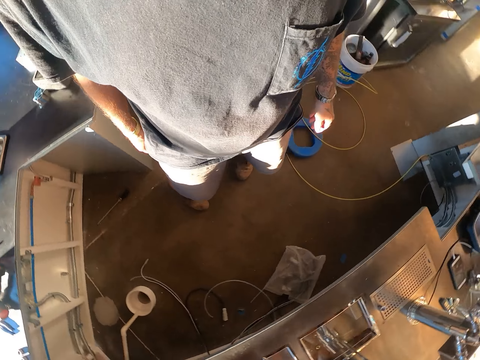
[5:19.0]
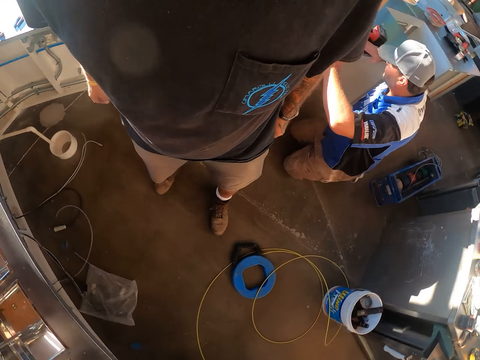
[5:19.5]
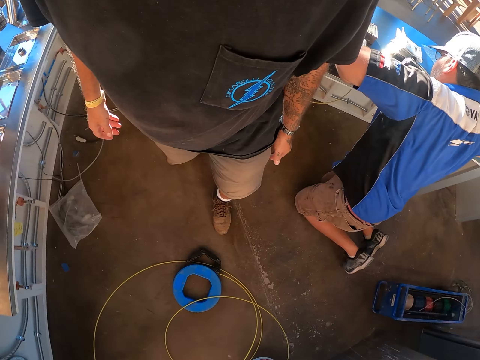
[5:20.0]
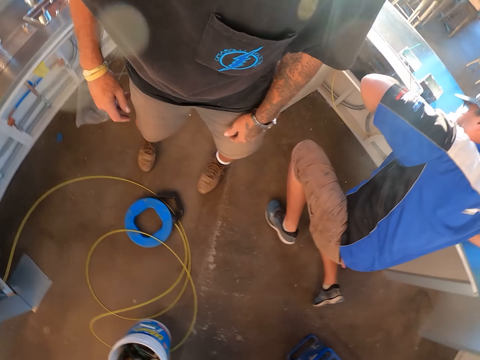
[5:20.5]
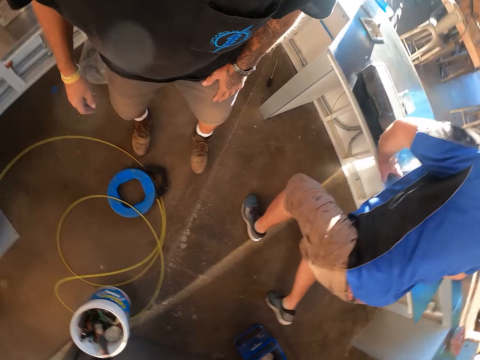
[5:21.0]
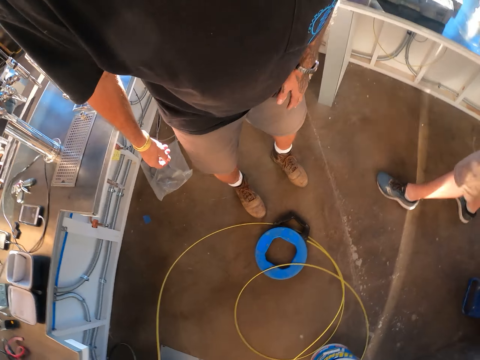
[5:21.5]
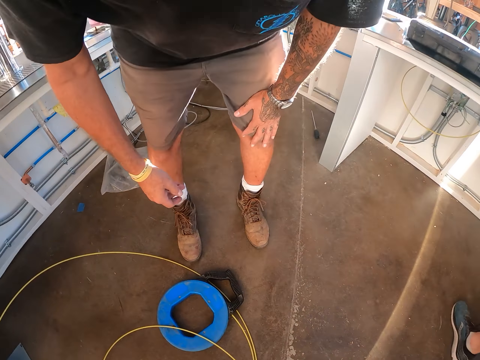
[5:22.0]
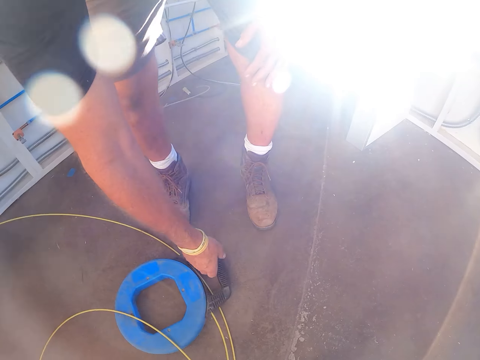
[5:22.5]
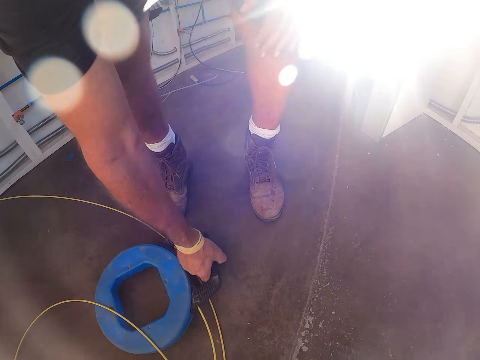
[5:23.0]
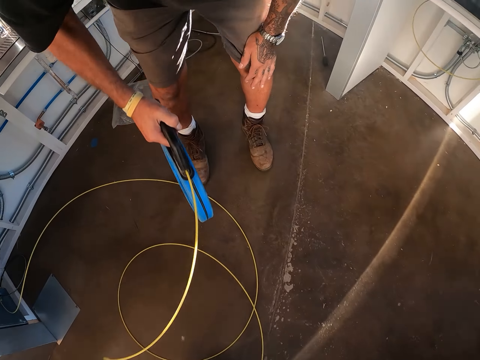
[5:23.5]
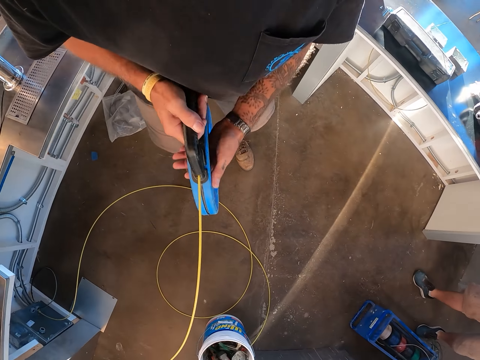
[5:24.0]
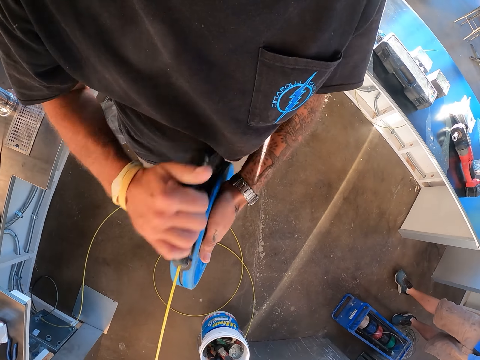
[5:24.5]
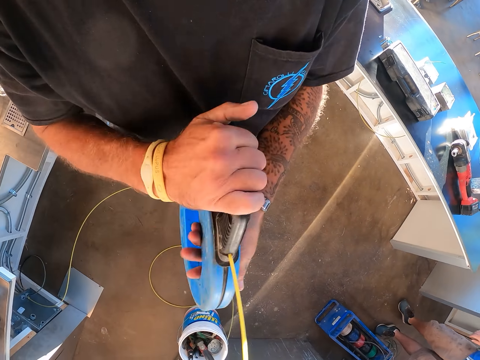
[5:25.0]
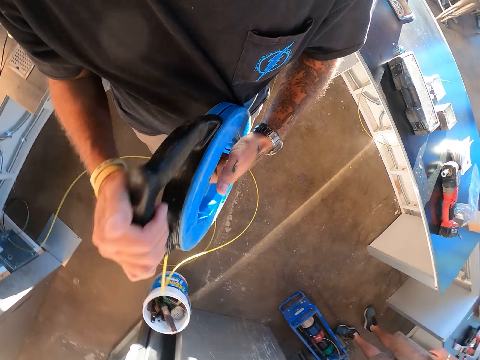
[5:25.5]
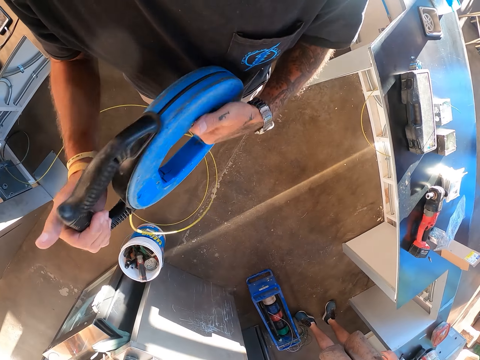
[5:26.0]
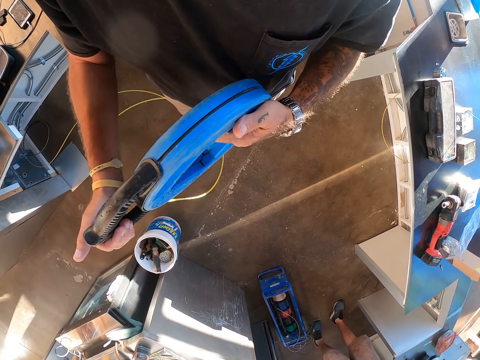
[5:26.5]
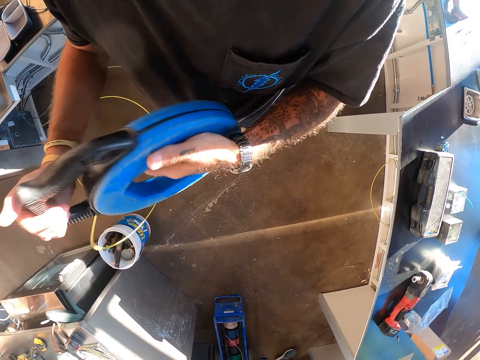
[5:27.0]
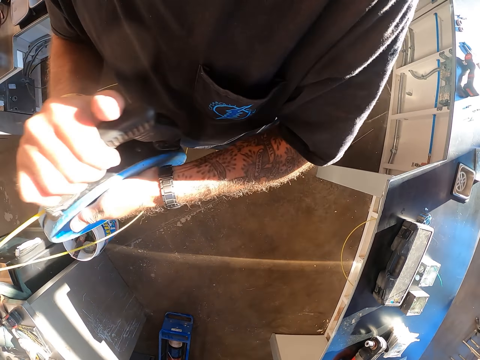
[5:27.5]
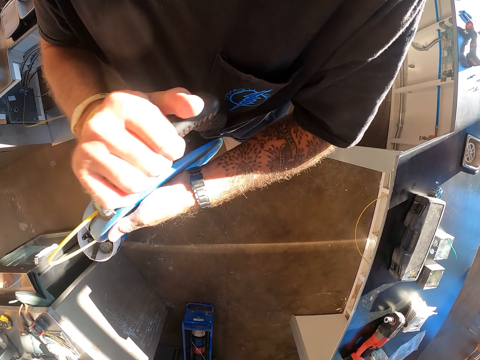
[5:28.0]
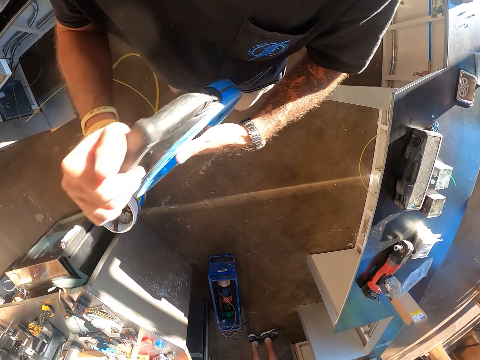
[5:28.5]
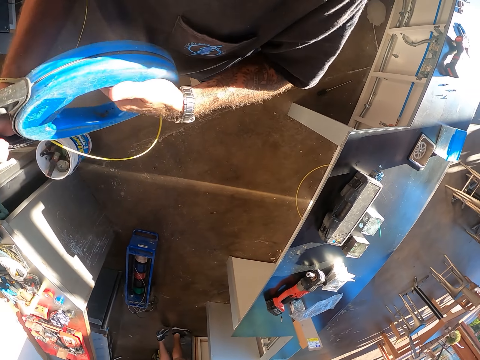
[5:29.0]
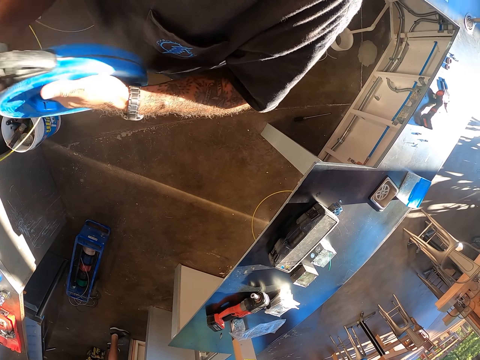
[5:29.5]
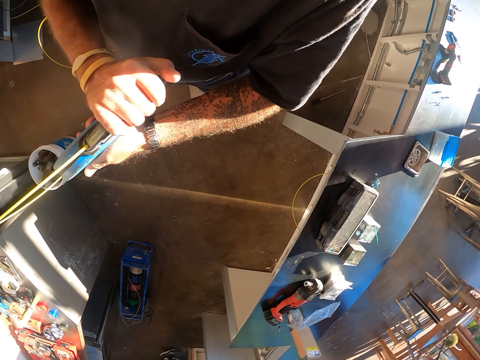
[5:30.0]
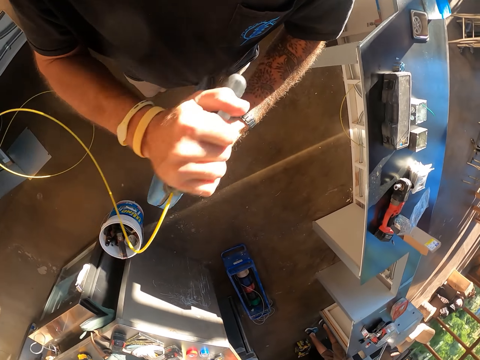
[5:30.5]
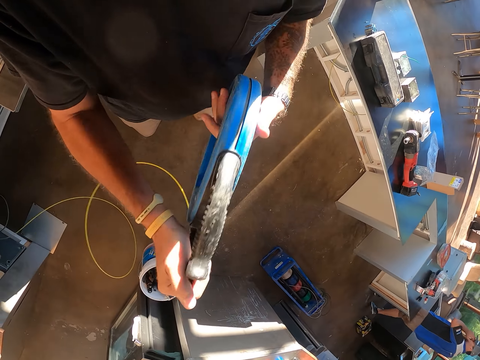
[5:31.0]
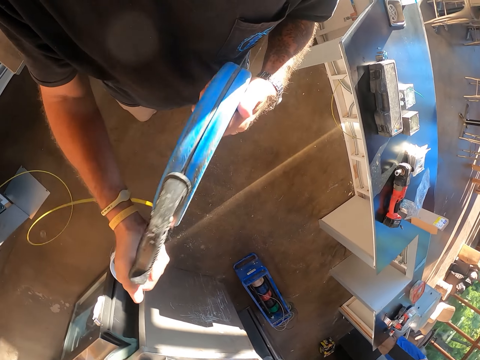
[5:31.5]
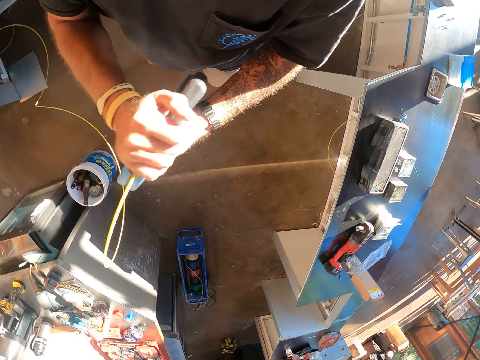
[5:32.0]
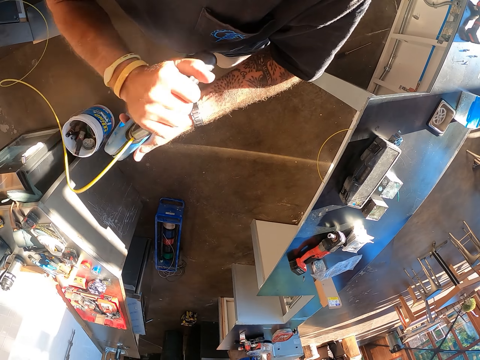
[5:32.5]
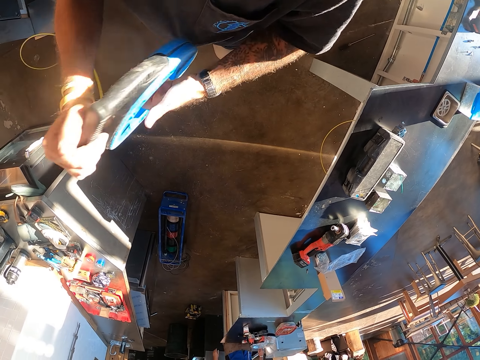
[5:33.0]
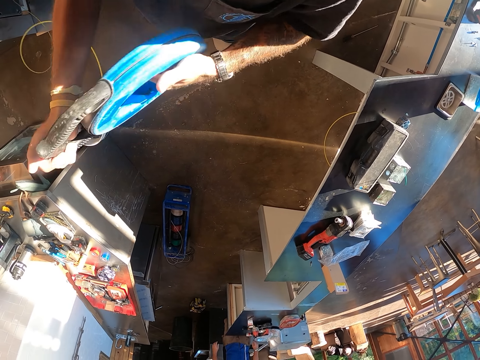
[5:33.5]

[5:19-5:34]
A man stands up. The camera wearer picks up a wire reel dispenser or circular extension roll from the floor. They adjust the wire reel dispenser. They start rolling the circular extension roll.

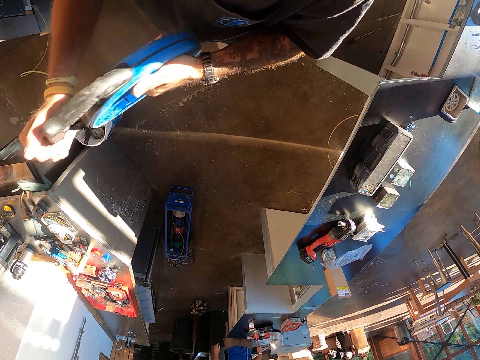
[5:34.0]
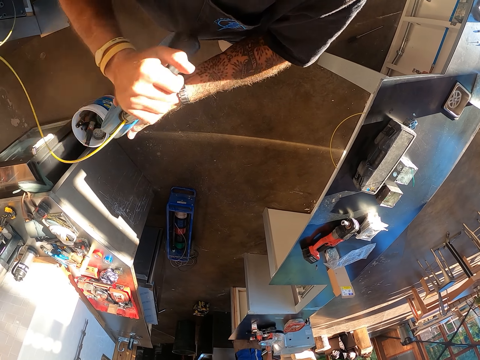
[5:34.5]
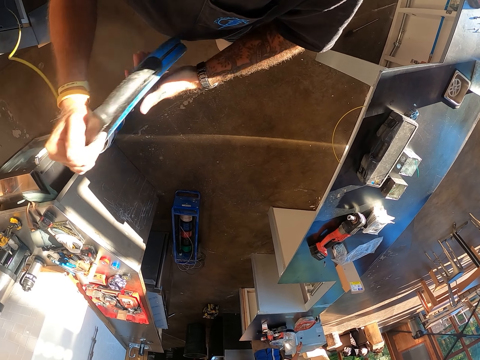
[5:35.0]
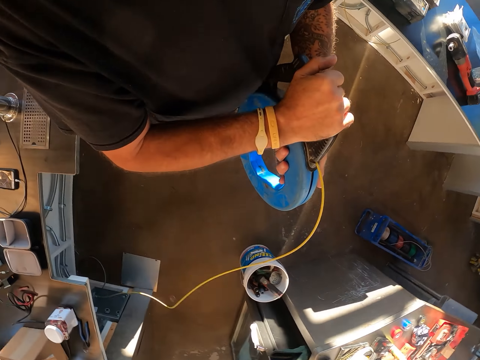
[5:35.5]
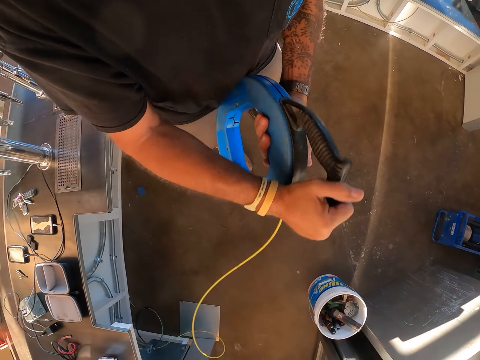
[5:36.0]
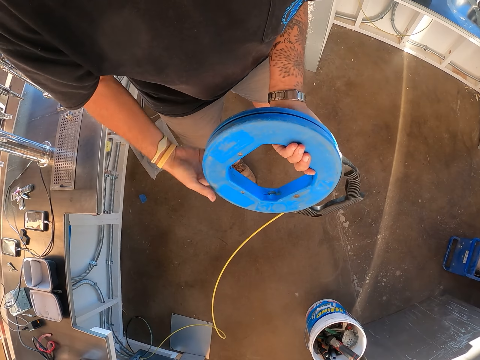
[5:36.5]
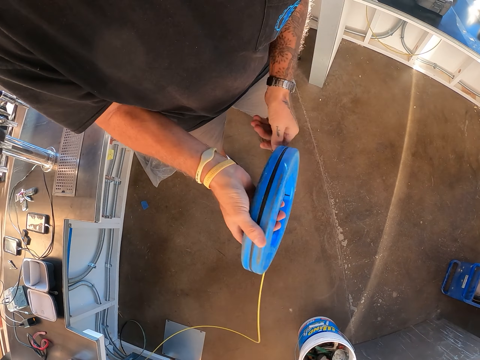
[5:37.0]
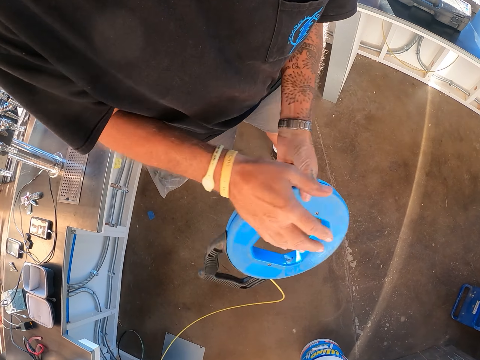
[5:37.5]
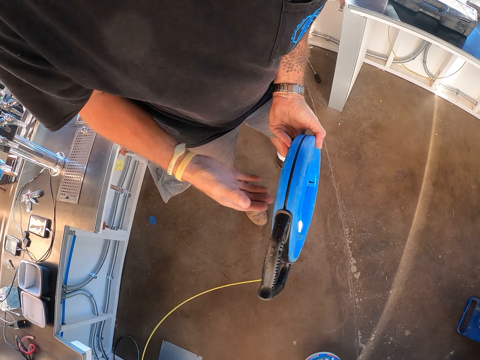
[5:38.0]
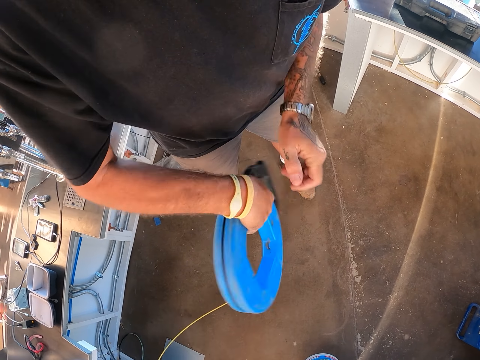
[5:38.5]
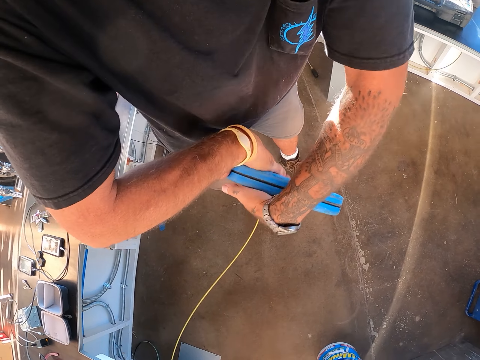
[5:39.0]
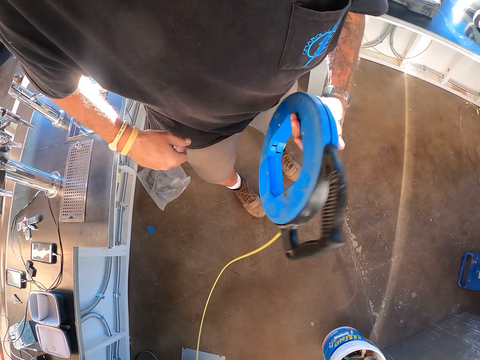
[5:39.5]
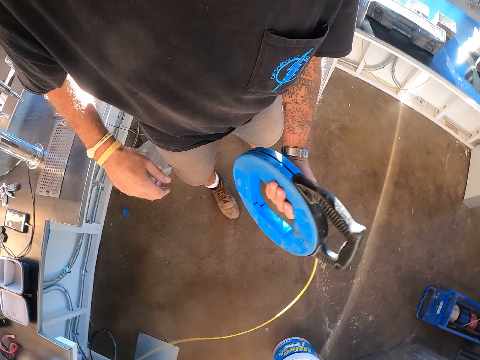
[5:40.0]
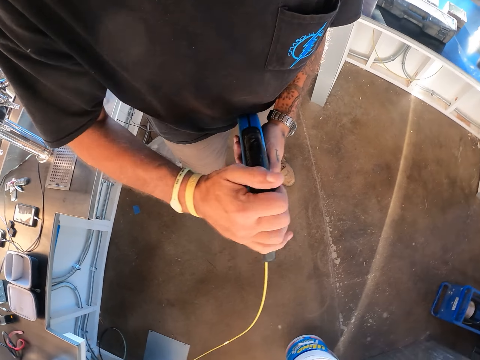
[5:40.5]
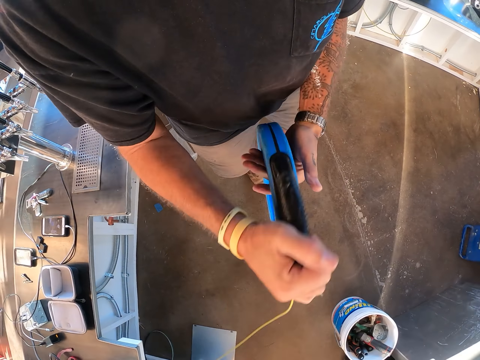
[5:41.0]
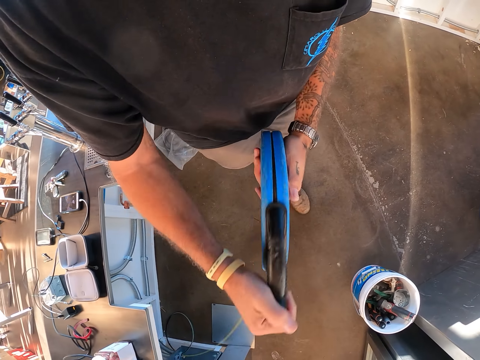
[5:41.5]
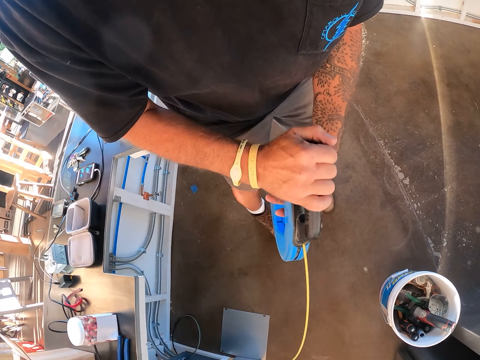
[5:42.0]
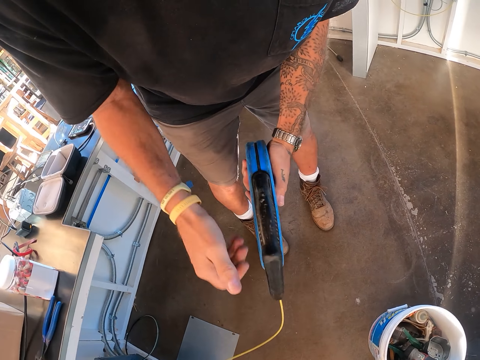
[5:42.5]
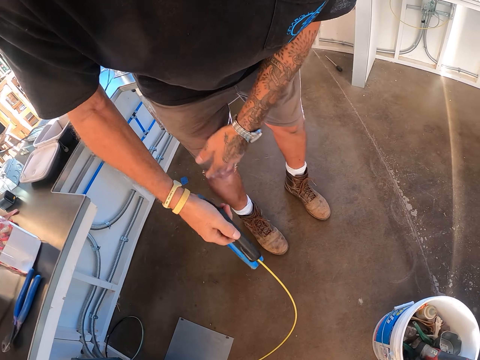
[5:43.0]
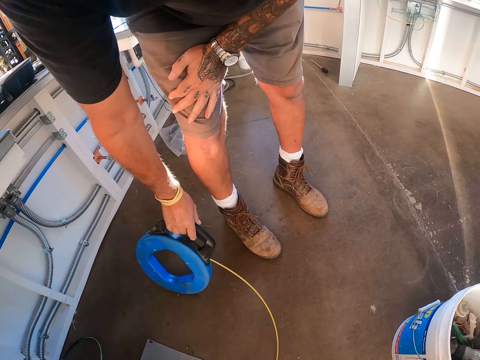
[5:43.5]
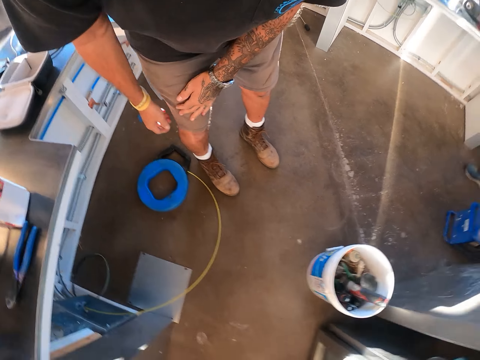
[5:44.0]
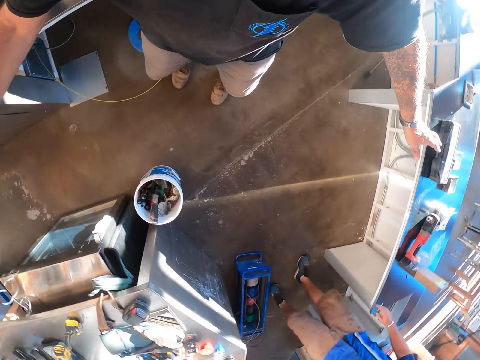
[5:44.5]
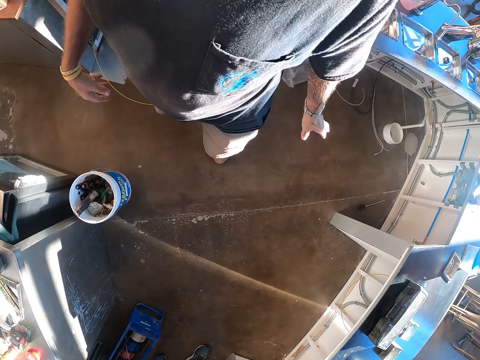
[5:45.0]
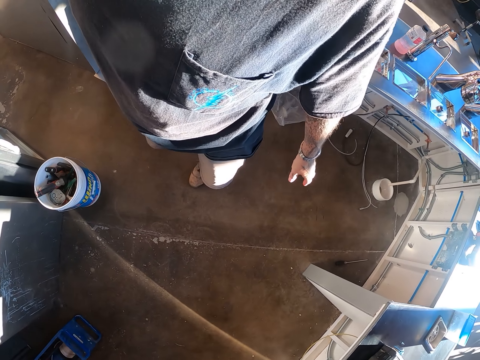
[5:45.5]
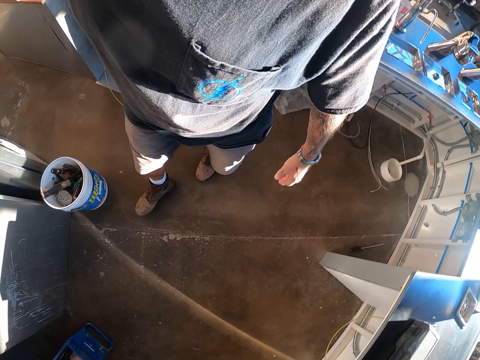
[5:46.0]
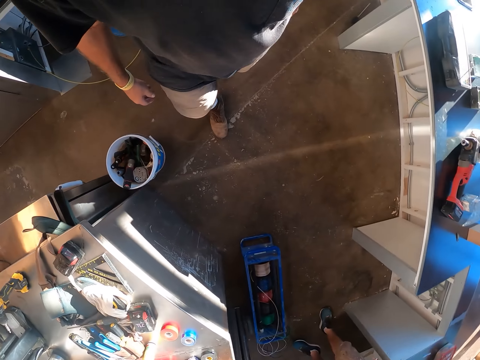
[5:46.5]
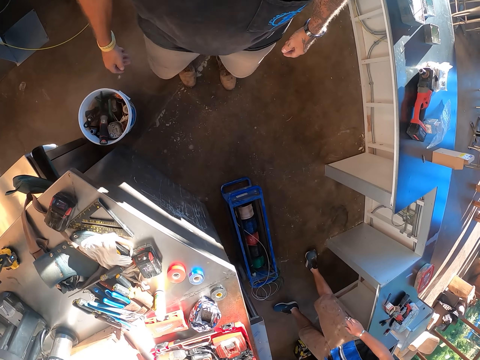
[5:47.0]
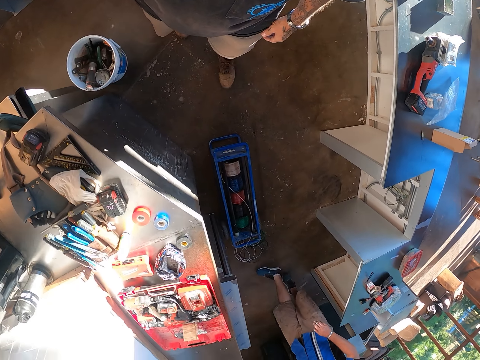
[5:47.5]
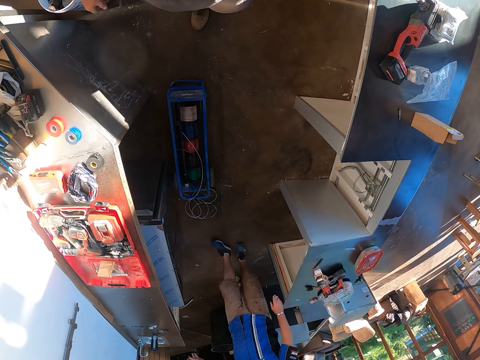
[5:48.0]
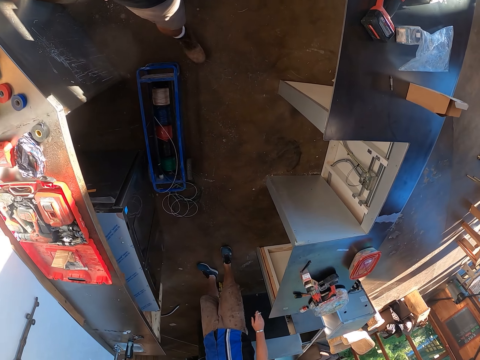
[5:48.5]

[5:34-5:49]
The camera wearer puts down the wire reel dispenser. They swing their hands. They walk around.
